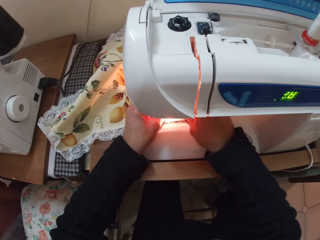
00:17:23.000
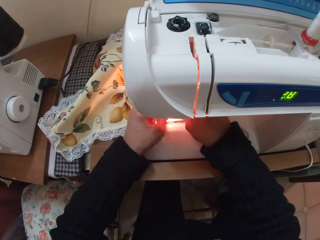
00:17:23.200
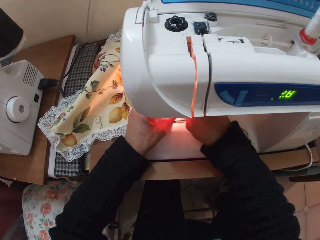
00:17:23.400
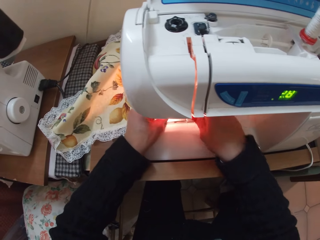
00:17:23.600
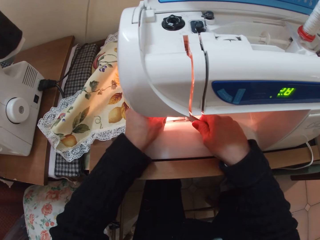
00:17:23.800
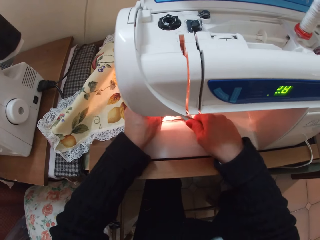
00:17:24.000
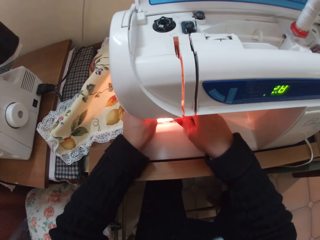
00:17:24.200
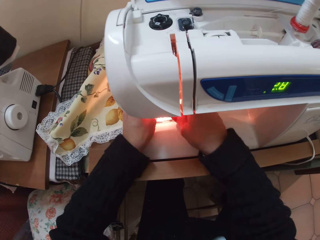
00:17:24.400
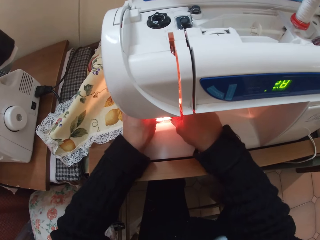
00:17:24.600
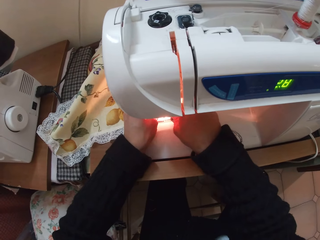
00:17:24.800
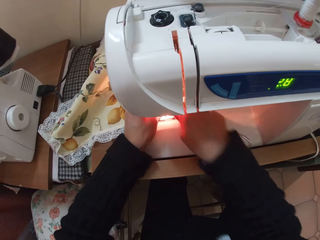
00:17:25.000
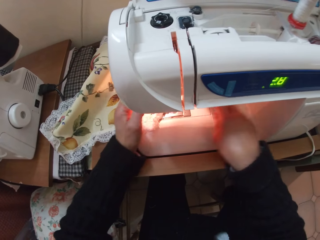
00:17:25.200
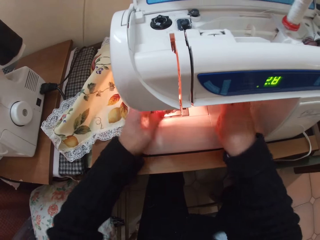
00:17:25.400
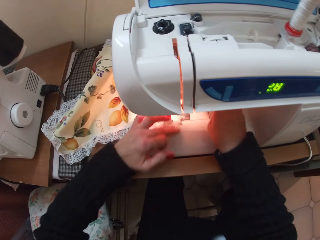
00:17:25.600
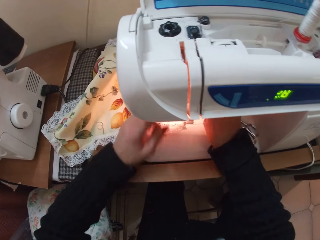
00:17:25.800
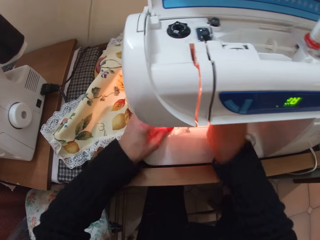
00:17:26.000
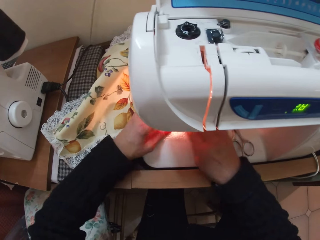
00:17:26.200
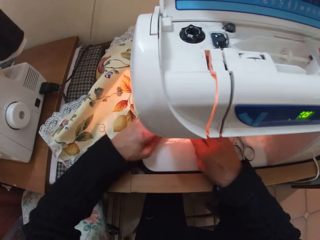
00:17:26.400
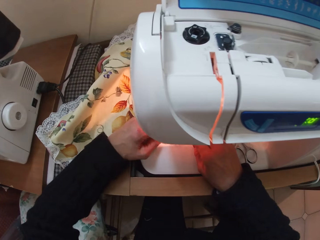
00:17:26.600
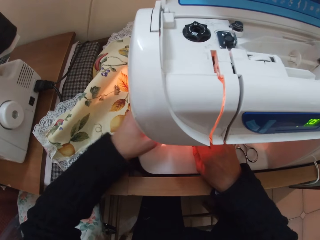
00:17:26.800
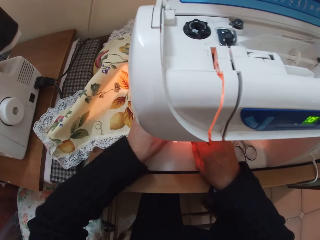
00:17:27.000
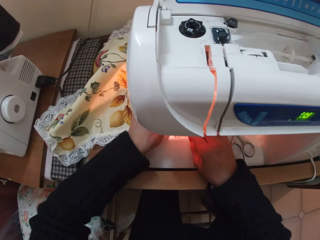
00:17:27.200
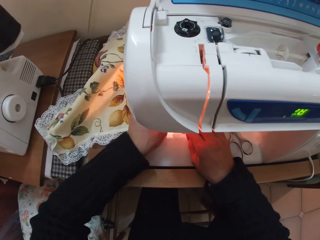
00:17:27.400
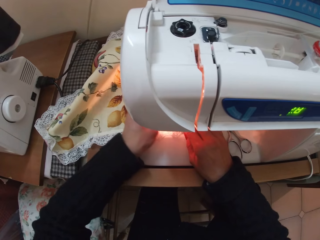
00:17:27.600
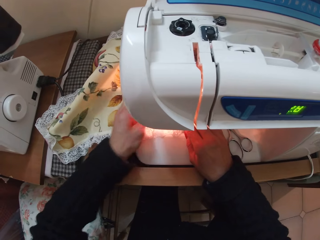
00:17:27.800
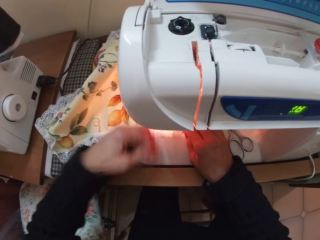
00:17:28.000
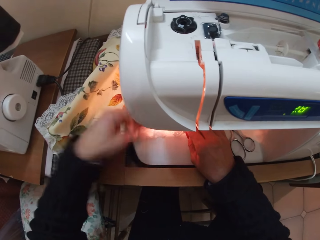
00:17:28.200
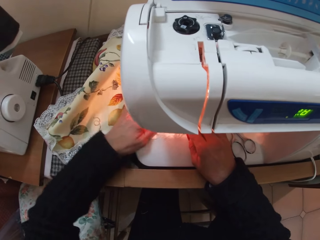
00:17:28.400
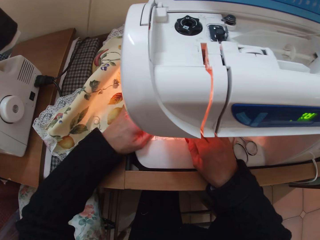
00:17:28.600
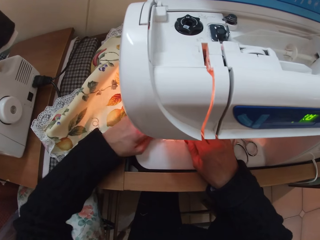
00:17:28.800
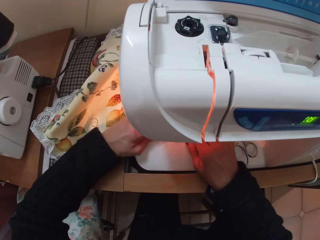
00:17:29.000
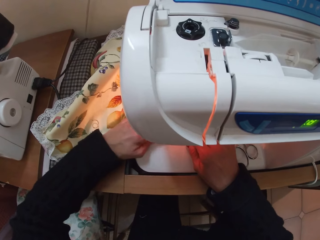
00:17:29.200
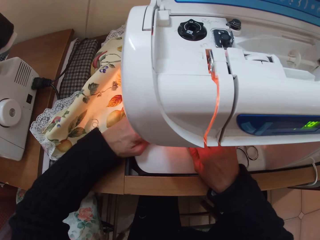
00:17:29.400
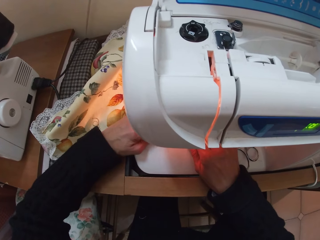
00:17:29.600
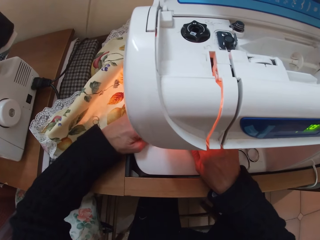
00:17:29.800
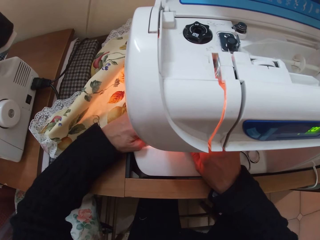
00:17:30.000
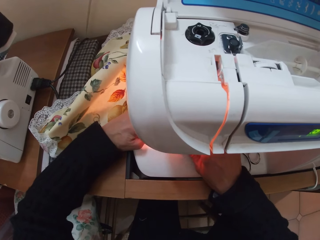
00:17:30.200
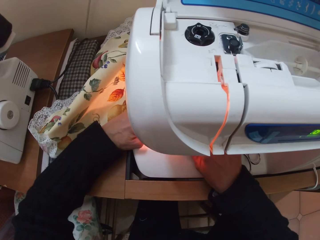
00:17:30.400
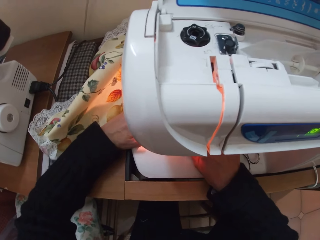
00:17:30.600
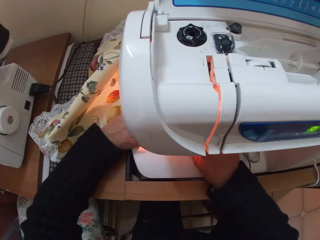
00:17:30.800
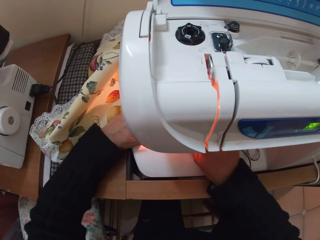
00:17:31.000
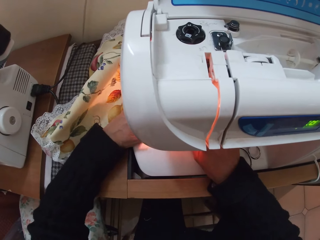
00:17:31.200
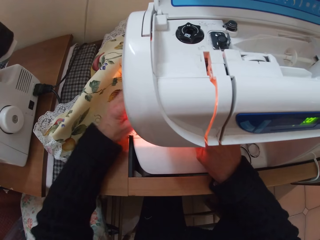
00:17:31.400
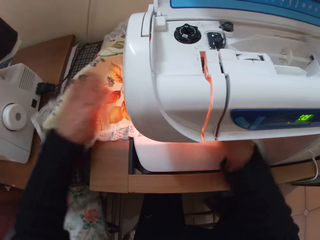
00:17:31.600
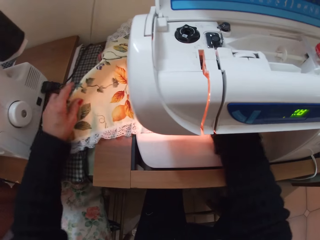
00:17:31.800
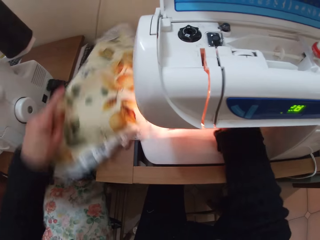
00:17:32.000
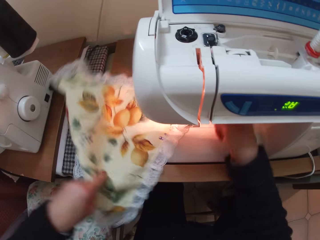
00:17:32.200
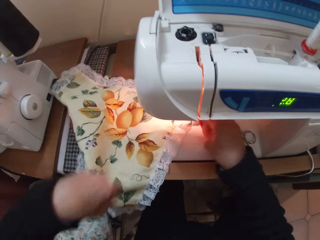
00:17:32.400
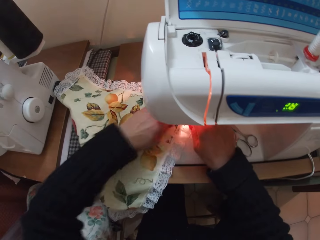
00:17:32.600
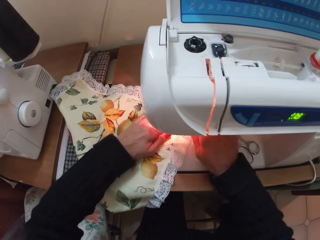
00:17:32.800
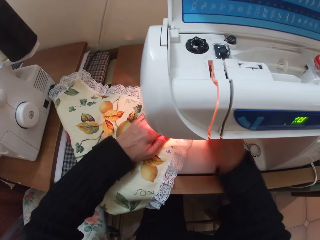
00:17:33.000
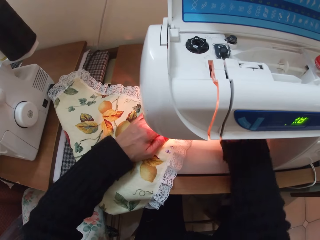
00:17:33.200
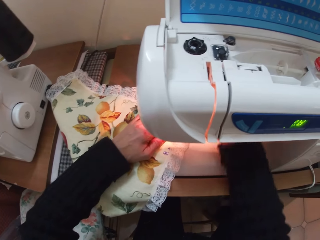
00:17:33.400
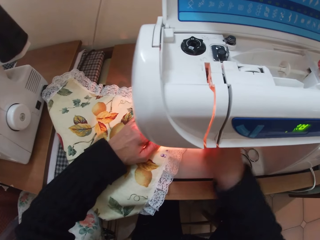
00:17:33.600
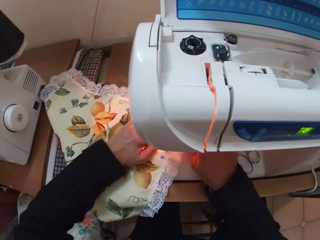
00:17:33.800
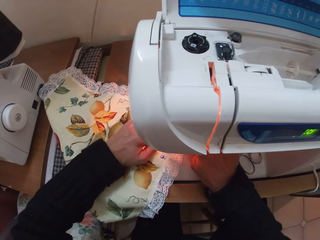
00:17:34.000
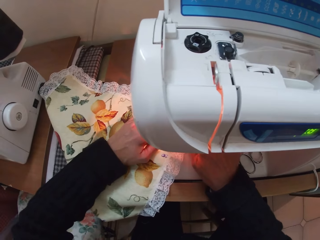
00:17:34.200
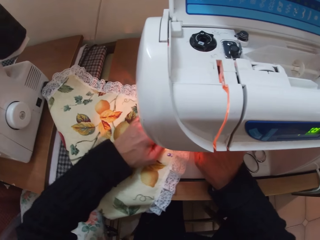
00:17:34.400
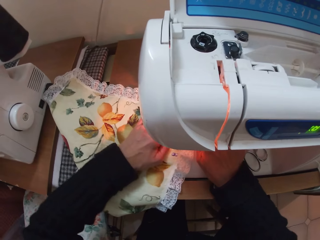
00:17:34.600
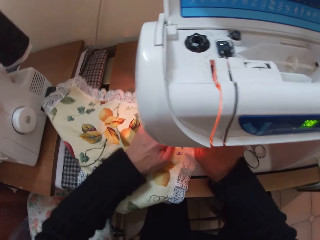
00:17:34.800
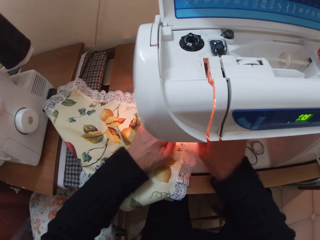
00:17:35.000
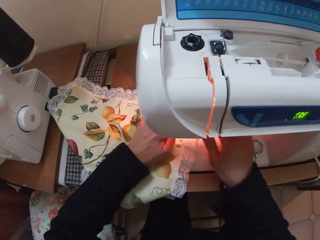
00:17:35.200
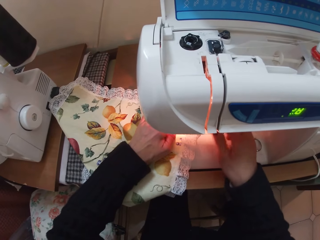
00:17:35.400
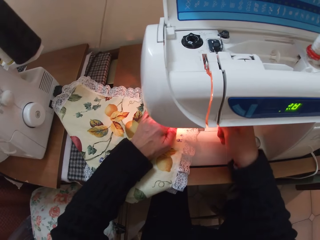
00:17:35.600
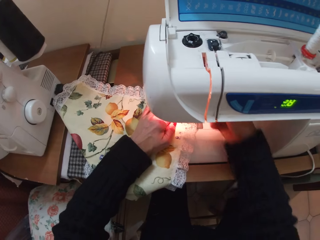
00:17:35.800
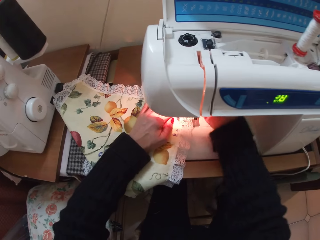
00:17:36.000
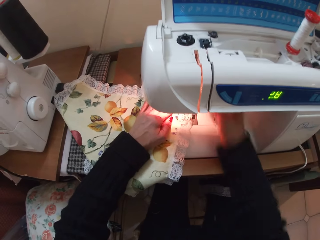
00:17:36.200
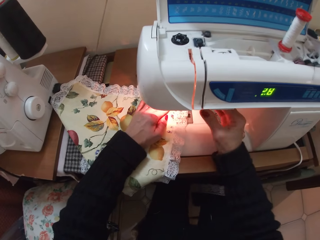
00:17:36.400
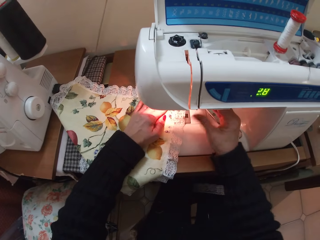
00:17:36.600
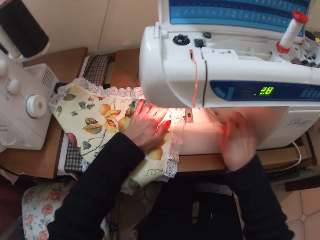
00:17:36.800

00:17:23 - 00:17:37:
The camera wearer drops the scissors on the sewing machine. They sew the fabric with the sewing machine. They turn the fabric. They sew the fabric with the sewing machine.

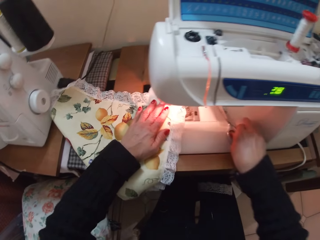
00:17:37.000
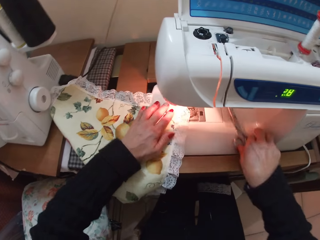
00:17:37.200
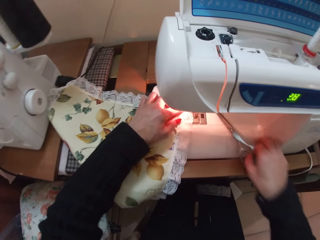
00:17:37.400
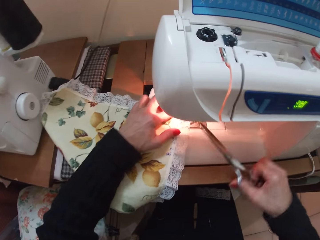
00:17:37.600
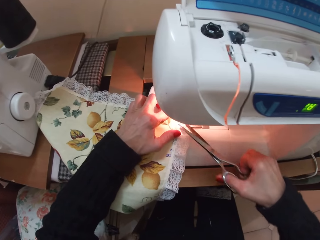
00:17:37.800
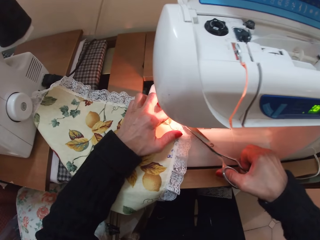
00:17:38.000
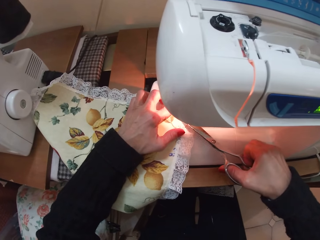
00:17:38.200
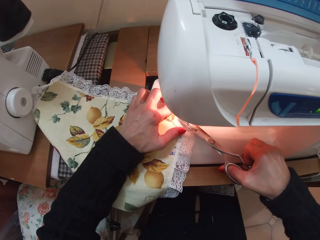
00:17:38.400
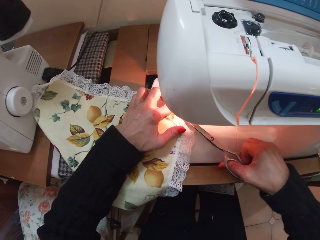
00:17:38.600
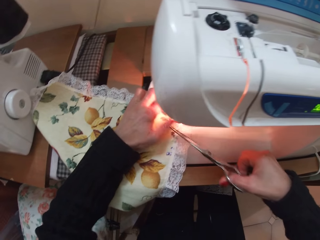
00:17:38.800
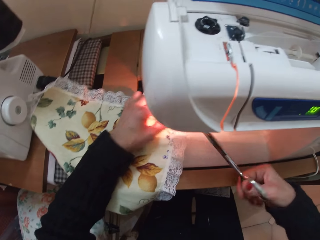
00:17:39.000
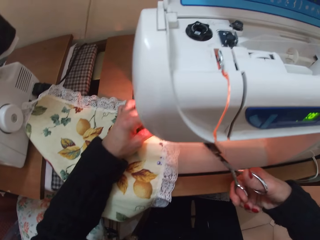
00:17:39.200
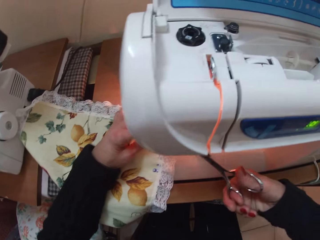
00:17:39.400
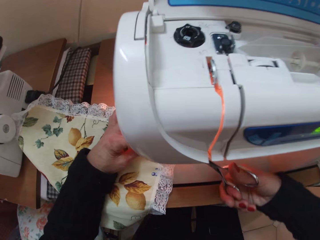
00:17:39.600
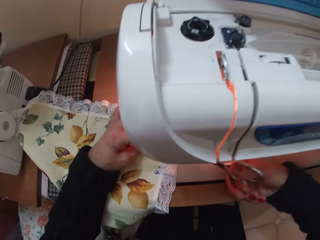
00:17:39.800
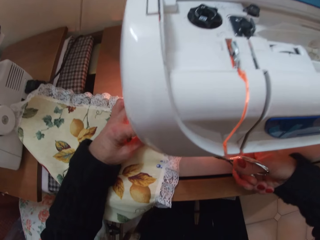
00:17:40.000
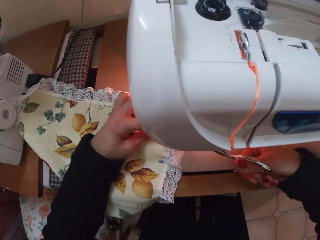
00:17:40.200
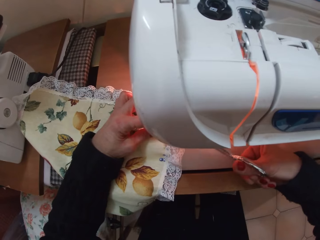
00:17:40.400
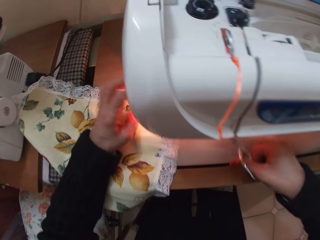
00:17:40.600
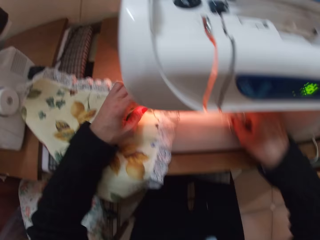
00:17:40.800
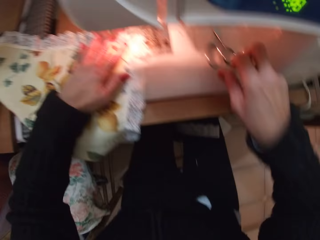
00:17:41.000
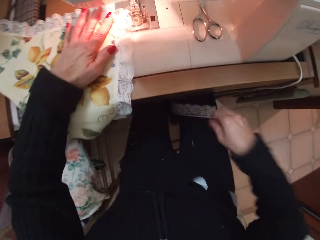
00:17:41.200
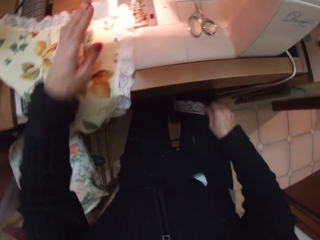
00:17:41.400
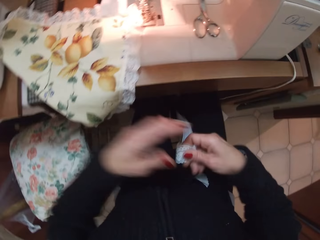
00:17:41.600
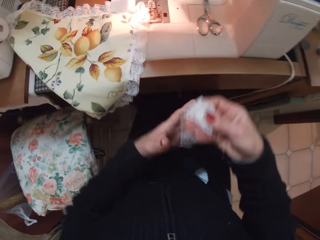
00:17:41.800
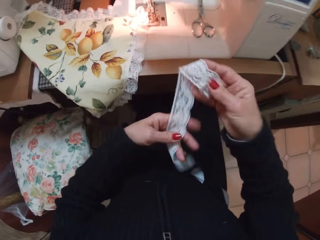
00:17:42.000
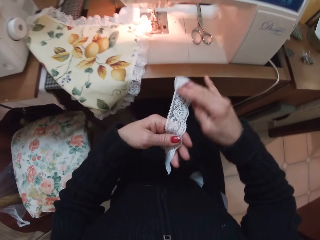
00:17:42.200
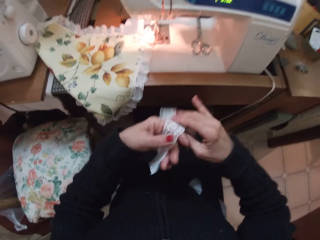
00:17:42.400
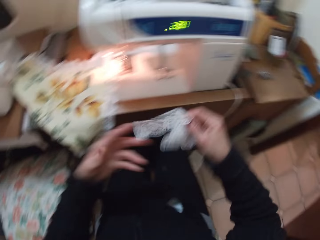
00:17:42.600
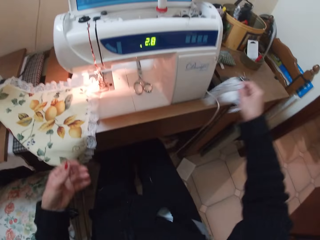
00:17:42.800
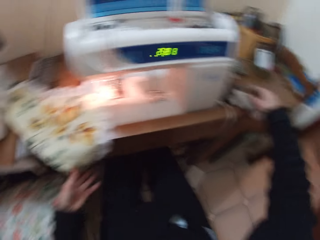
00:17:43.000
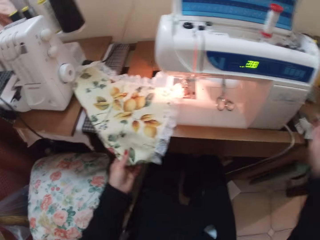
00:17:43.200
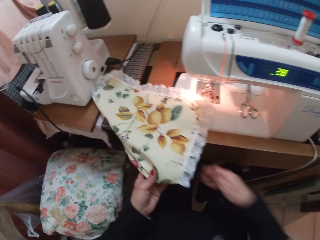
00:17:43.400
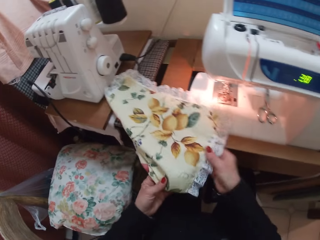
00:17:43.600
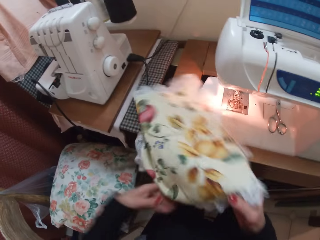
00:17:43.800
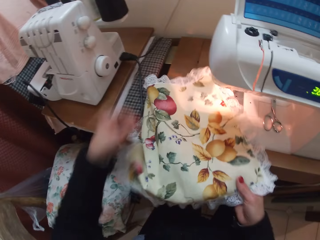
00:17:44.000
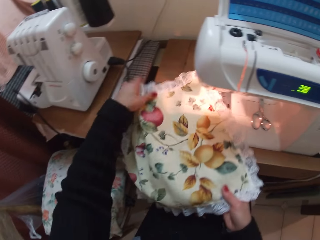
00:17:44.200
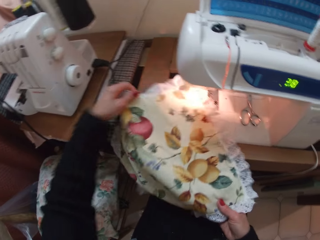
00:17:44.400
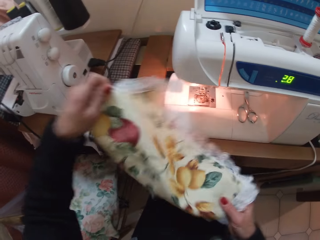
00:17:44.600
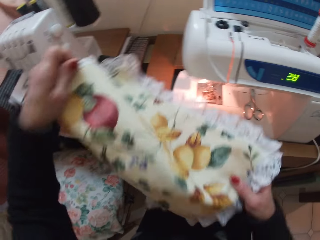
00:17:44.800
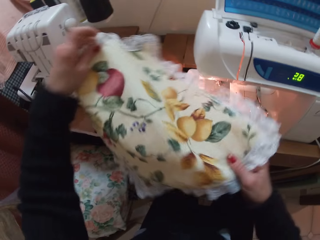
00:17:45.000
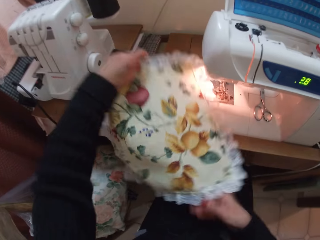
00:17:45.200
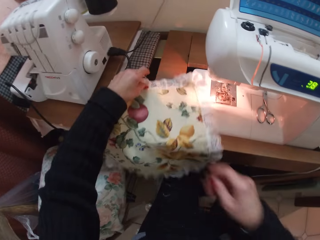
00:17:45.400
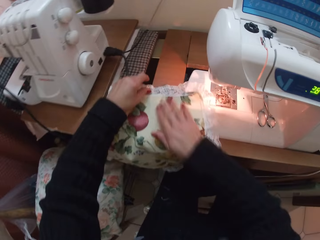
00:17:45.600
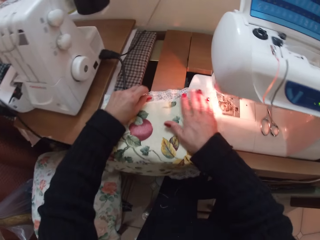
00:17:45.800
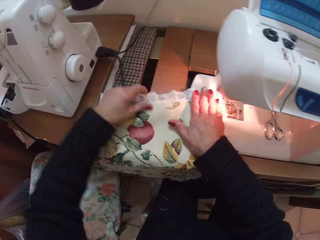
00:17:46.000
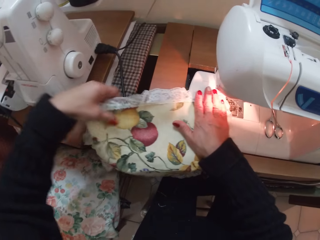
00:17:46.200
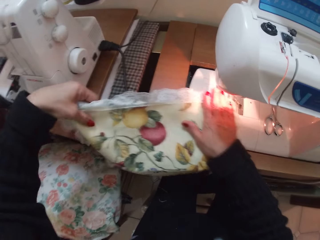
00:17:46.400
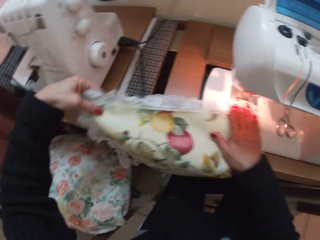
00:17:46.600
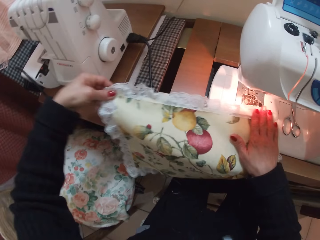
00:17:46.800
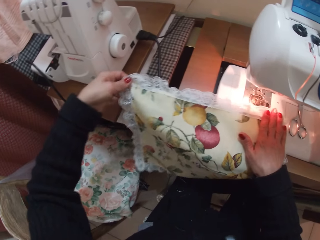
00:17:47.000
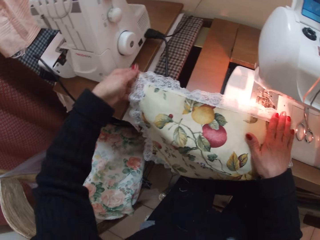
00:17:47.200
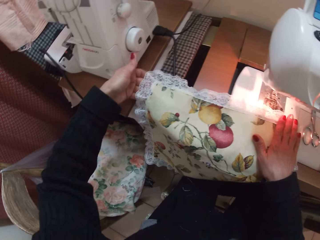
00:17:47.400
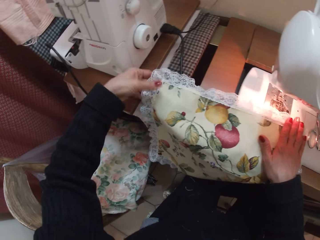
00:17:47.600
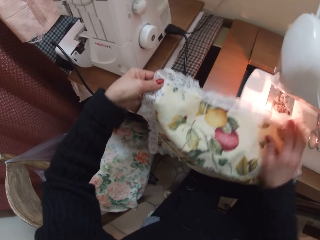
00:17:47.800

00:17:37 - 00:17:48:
The camera wearer picks up the scissors from the sewing machine. She cuts off thread from the fabric with the scissors. She drops the scissors on the sewing machine. She picks up a lace fabric from her lap, folds the lace fabric, and drops the lace fabric on the table beside the sewing machine. She adjusts the fabric again. She picks up the fabric from the sewing machine. She drops the fabric back on the sewing machine. She adjusts the fabric again. She looks at the piece of cloth.
